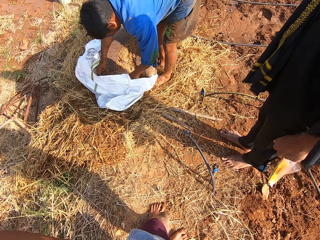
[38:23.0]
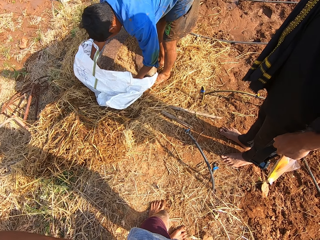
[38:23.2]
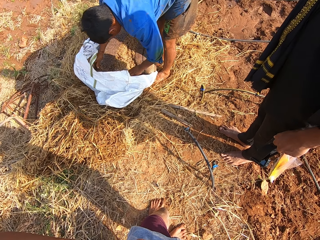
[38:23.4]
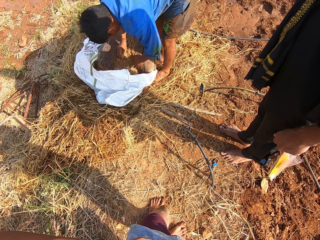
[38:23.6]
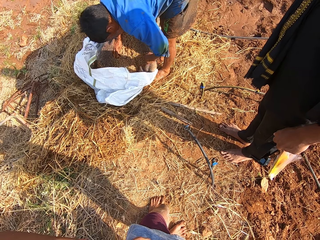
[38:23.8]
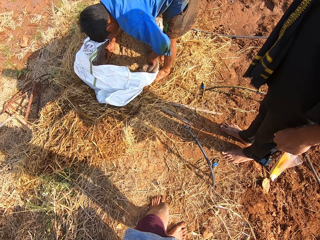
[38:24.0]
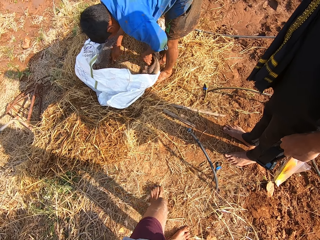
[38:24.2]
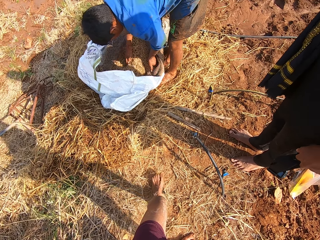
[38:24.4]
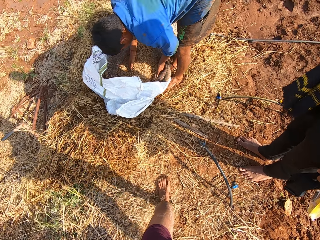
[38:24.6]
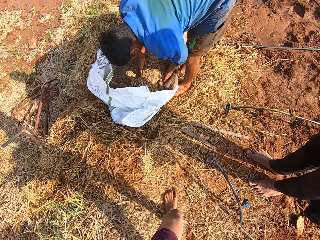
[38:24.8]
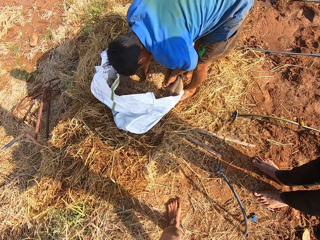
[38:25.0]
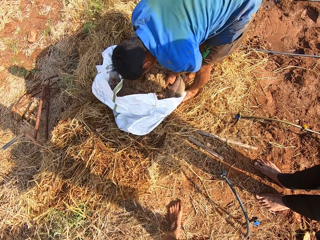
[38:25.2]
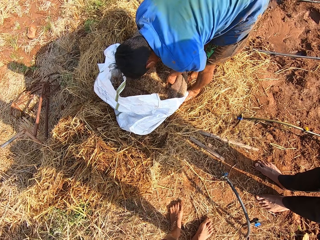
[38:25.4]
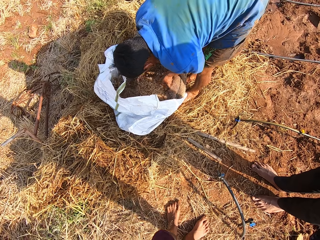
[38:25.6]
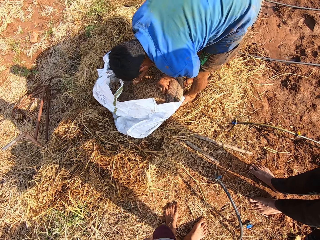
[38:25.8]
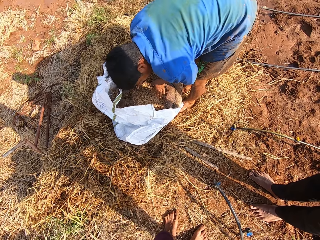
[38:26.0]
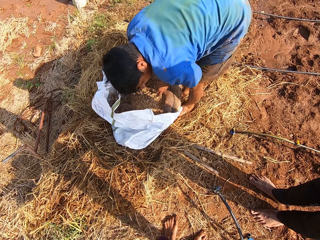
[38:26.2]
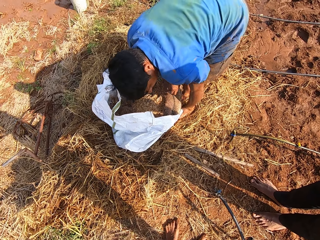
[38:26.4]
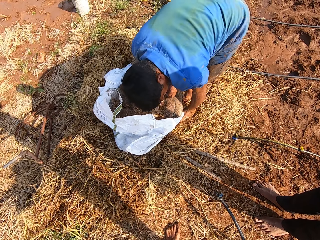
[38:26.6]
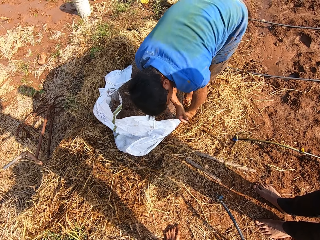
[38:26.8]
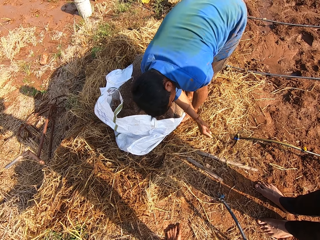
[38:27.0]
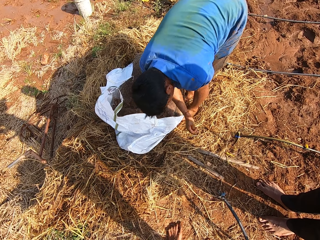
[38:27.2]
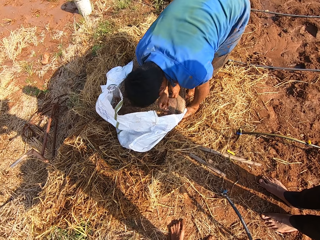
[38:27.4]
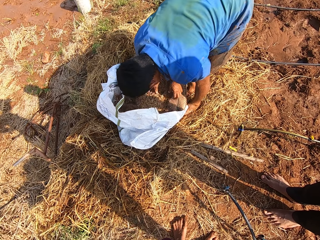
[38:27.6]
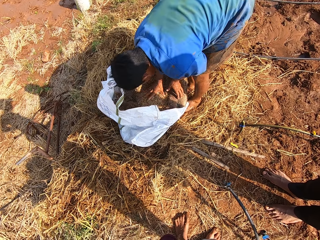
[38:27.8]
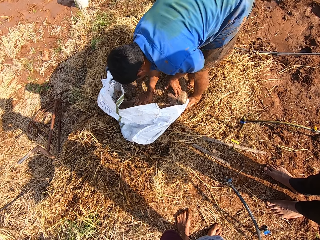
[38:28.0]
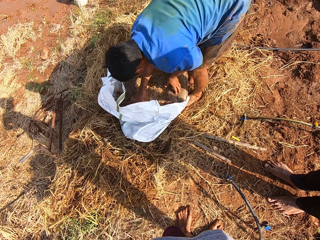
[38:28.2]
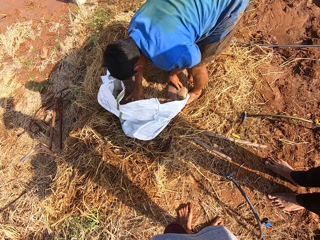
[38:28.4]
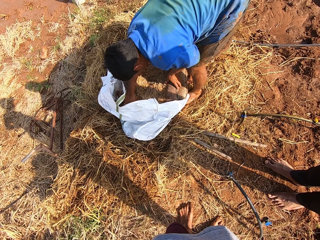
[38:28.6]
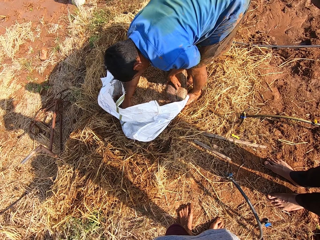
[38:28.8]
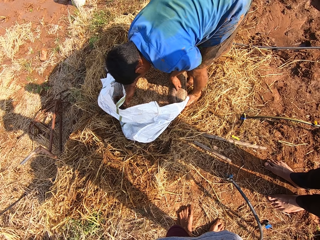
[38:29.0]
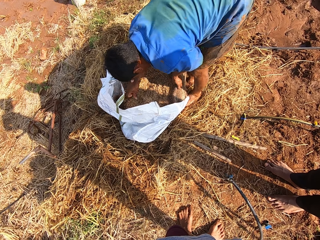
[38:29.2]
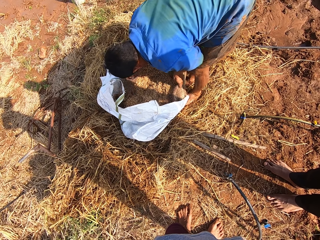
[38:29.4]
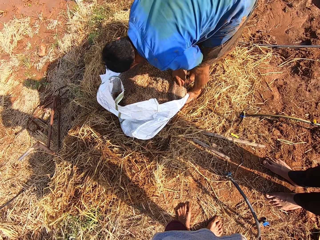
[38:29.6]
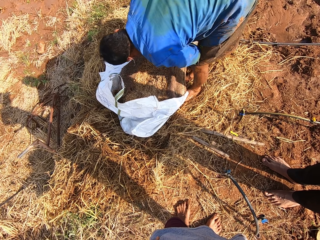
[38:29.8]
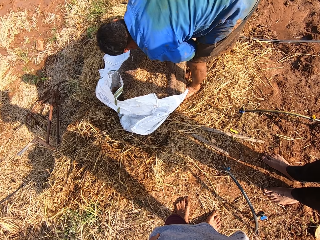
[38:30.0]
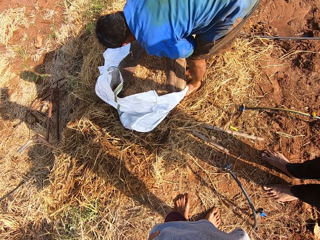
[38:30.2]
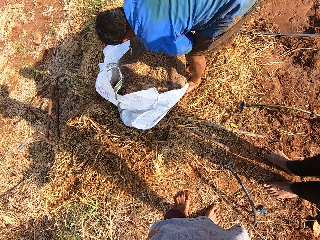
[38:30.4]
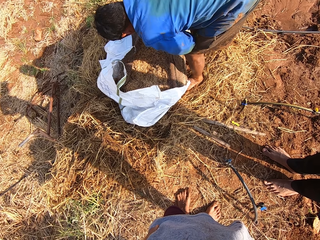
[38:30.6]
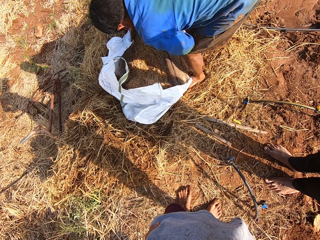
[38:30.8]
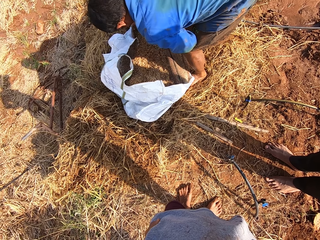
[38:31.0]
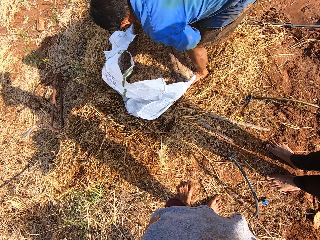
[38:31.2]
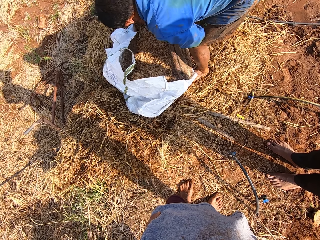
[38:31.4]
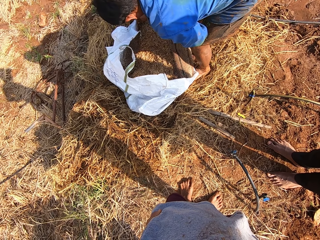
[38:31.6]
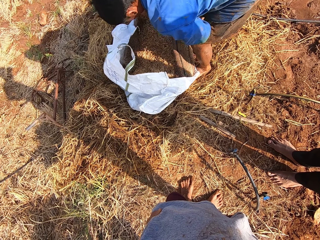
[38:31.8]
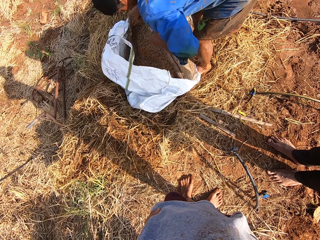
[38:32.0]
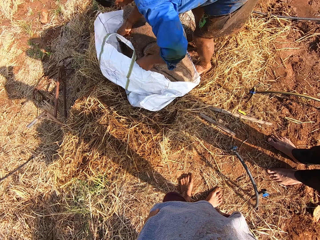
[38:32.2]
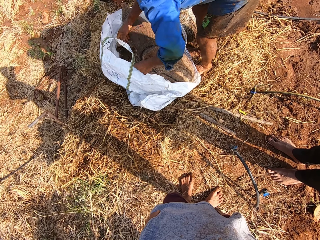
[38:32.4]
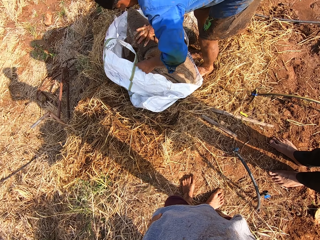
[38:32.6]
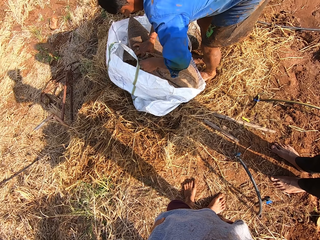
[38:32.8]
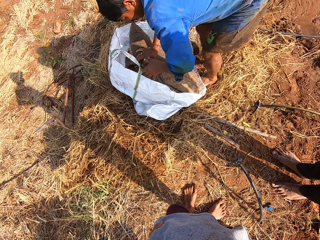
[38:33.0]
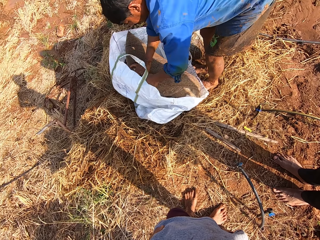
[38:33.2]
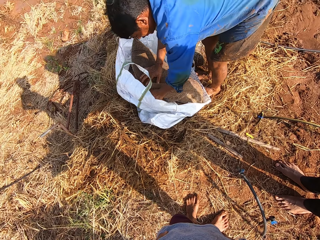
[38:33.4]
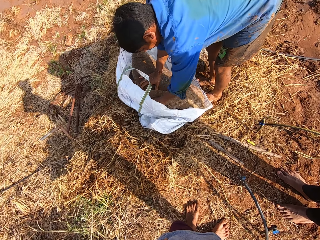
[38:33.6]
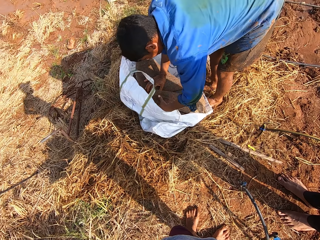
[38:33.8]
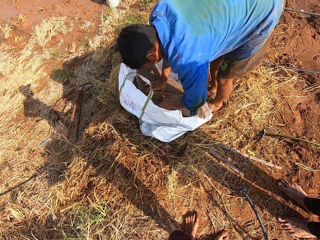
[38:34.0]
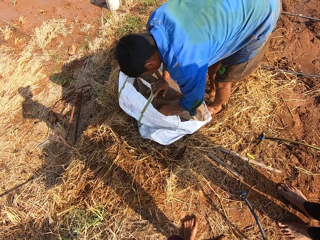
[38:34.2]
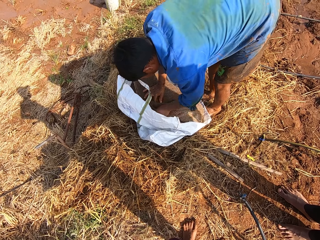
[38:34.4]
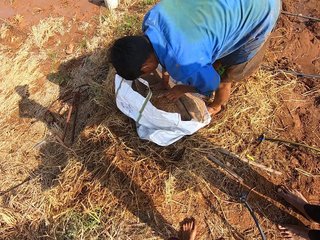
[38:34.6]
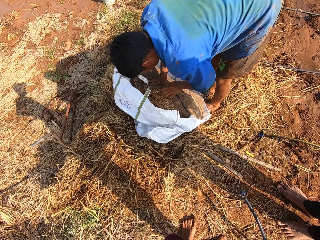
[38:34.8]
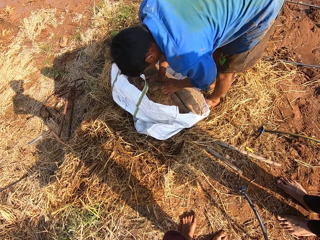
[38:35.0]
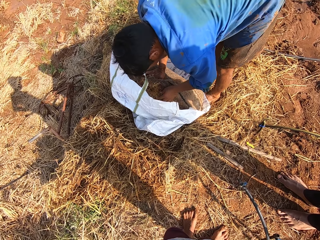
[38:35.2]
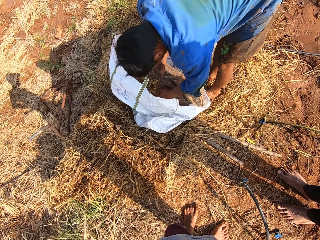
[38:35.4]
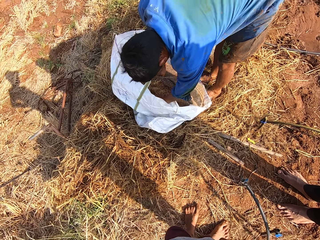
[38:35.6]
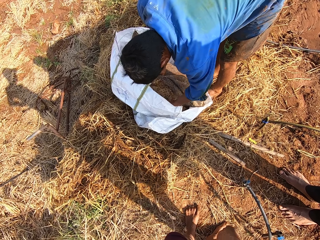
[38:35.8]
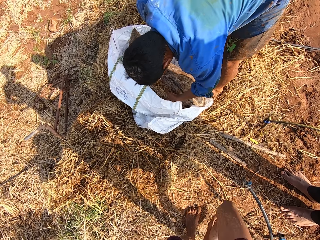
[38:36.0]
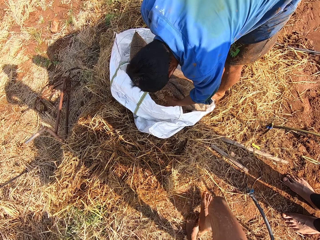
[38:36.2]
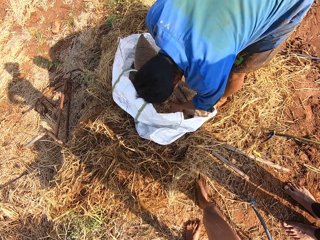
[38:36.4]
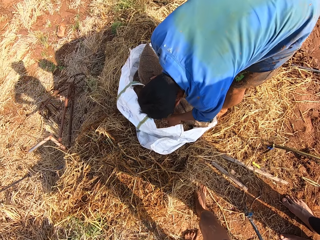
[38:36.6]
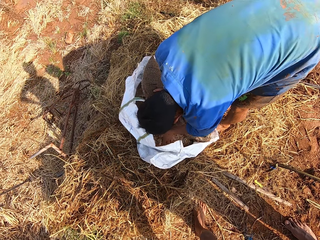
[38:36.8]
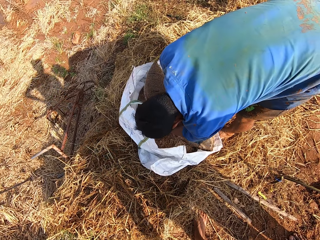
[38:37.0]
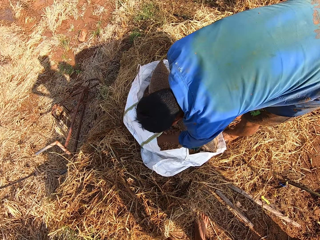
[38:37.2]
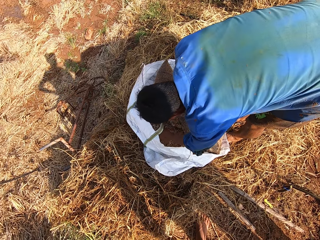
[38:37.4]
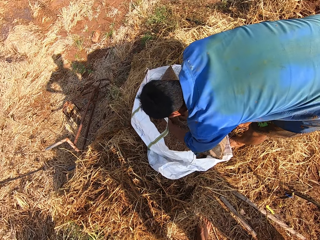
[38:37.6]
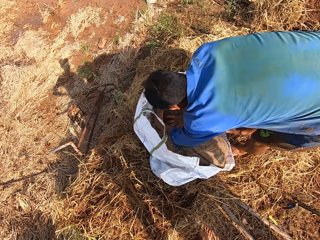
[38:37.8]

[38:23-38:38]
A man adjusts the sack with his hands. He offloads fertilizers from the sack into the sack bag with his hands. The camera wearer interacts with the man and another man. The first man drops the utility knife on the ground with his right hand. He adjusts the sack with his right hand. He touches something. He offloads fertilizers from the sack into the sack bag with his hands. He pours something inside the sack.

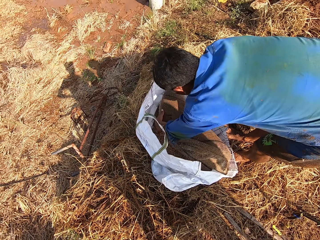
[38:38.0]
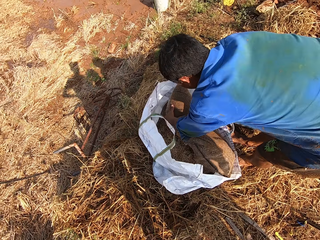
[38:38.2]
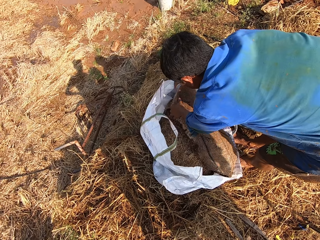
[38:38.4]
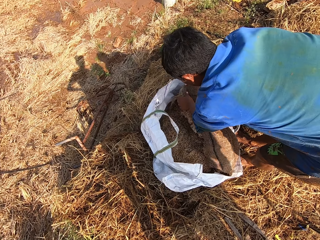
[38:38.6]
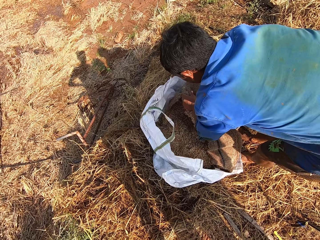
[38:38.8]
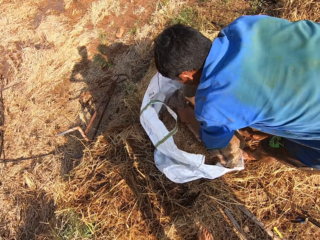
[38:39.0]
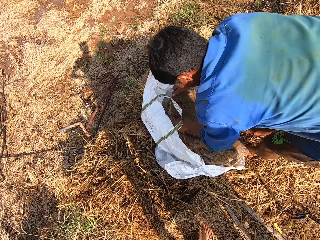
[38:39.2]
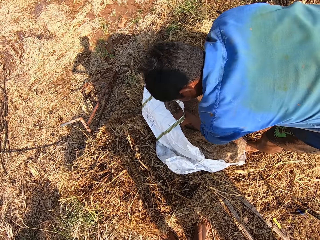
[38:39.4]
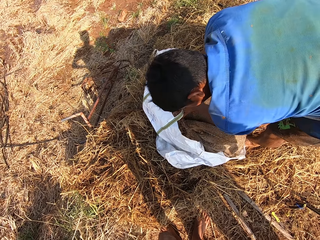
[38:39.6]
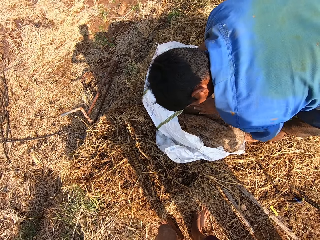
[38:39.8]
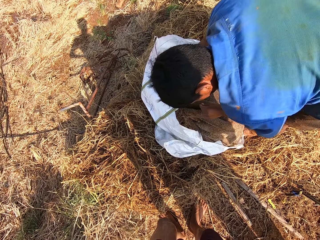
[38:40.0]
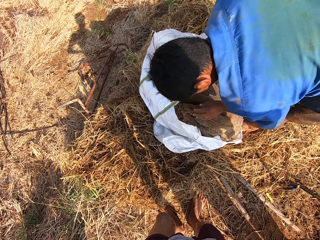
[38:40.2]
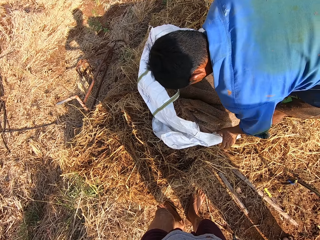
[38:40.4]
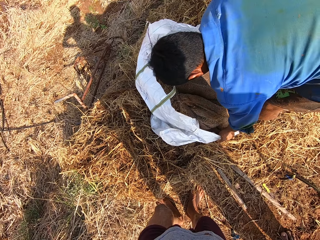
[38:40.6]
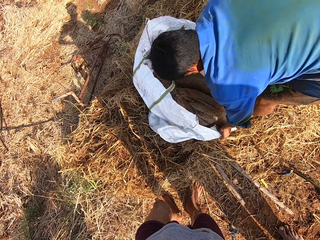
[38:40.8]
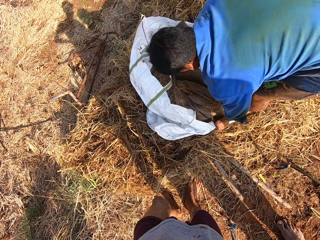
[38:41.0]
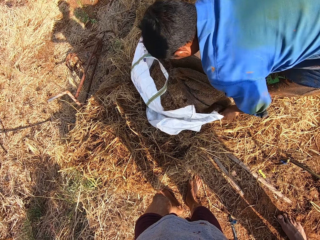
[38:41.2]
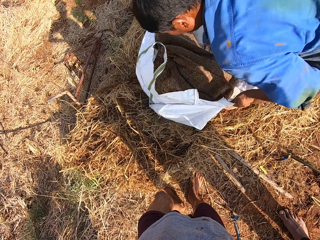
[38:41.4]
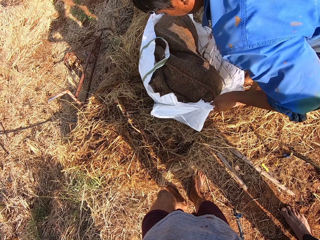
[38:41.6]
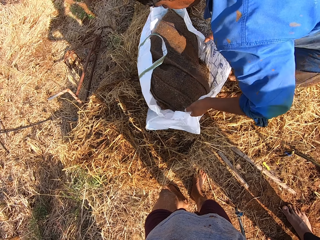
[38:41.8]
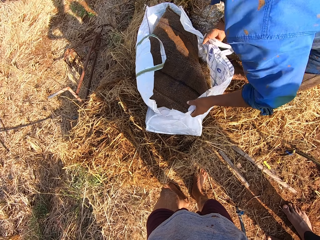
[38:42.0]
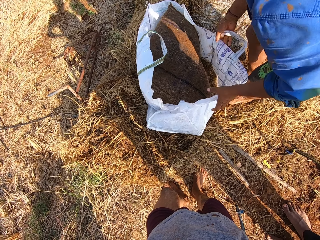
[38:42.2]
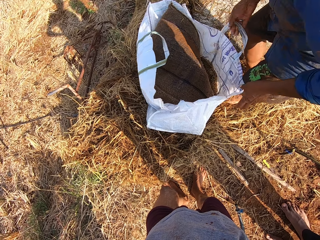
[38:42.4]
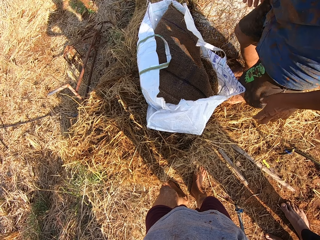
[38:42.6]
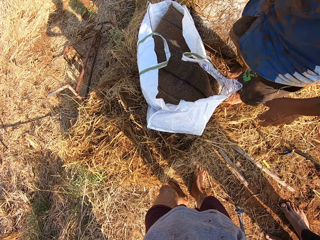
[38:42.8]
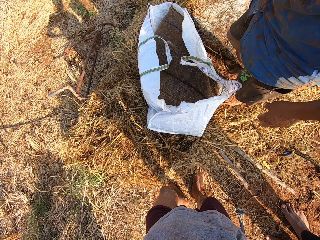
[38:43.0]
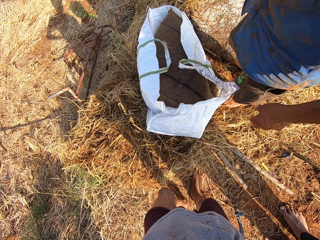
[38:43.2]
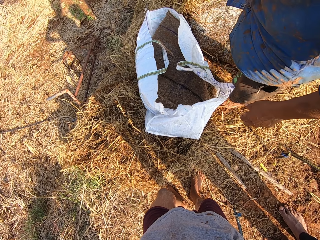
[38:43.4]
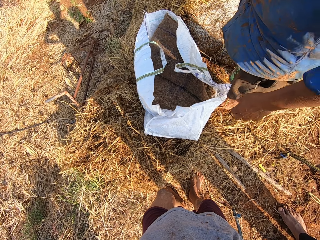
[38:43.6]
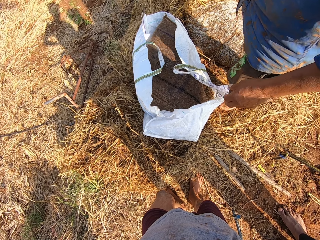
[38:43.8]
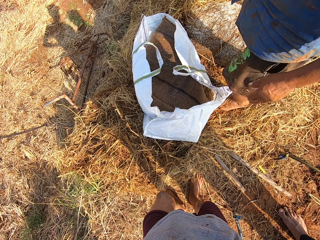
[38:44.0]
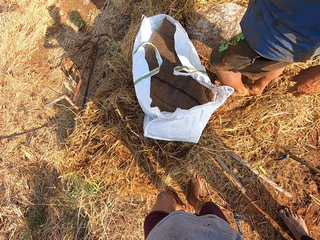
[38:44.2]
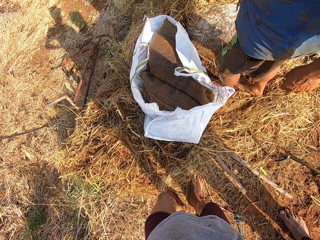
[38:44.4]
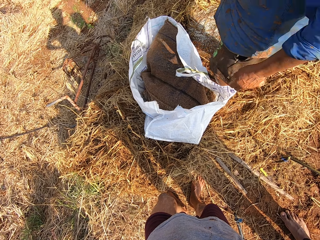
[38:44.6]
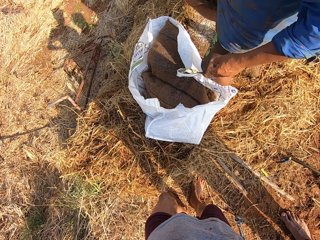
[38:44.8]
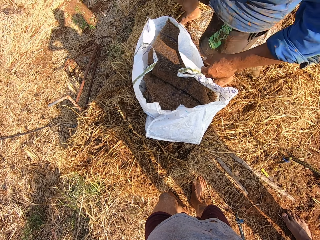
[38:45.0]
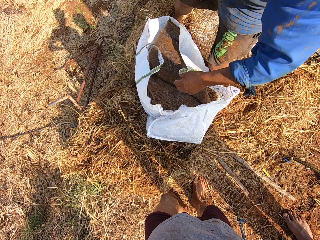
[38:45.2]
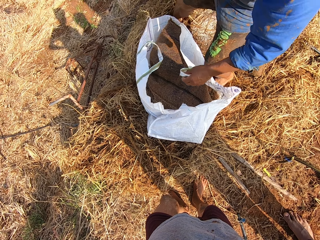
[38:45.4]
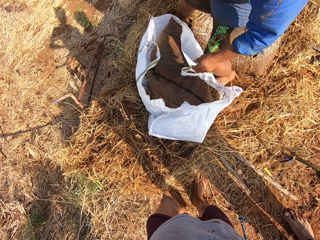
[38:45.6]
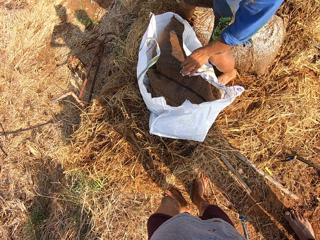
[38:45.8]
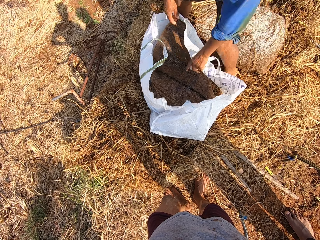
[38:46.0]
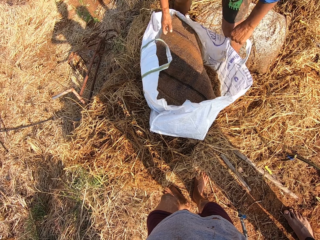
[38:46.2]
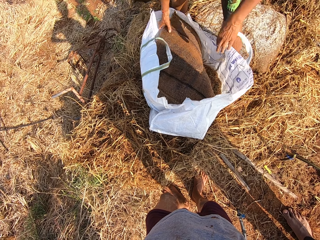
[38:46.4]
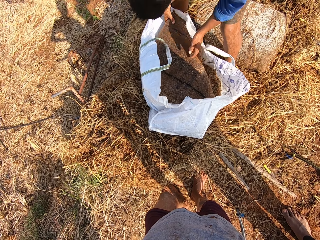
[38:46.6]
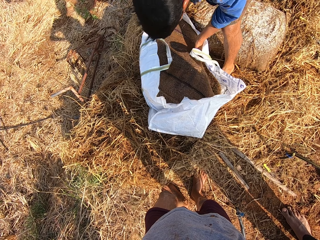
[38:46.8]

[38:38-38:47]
A man adjusts the sack bag with his hands. The man talks.
